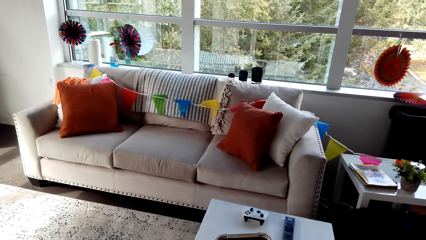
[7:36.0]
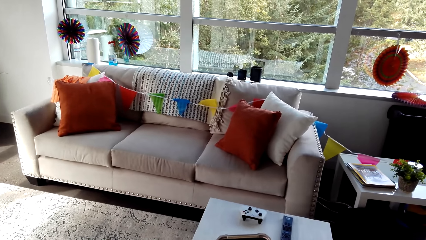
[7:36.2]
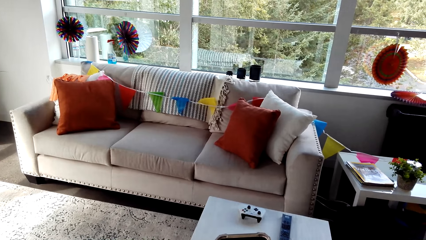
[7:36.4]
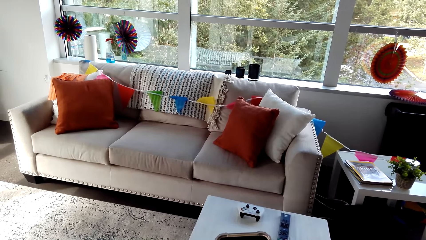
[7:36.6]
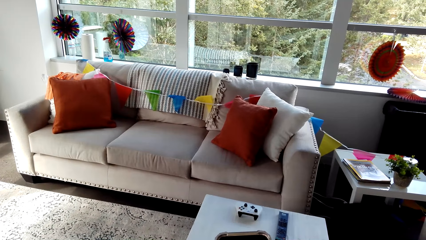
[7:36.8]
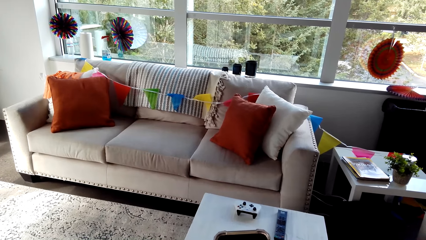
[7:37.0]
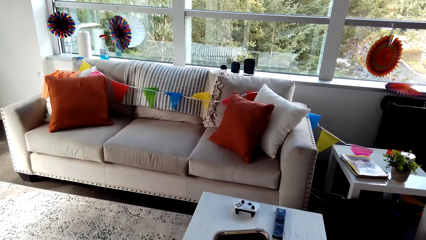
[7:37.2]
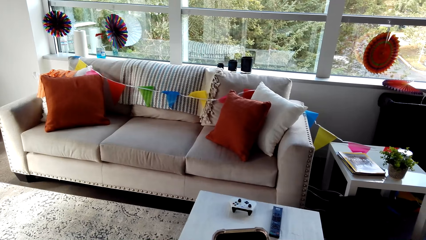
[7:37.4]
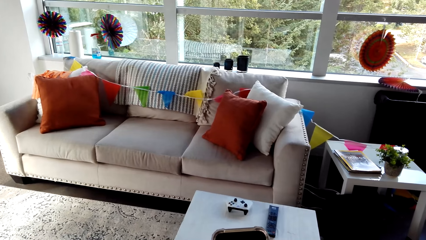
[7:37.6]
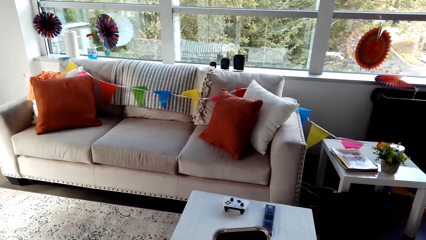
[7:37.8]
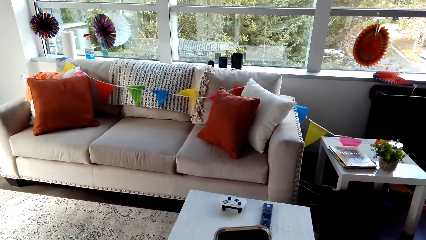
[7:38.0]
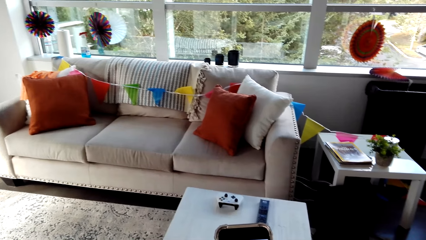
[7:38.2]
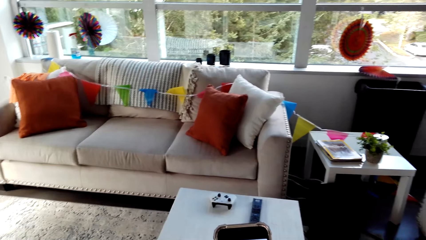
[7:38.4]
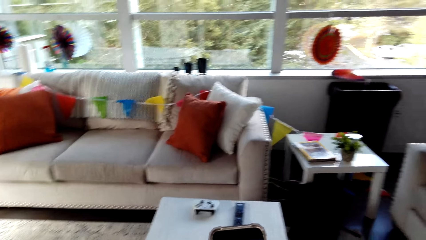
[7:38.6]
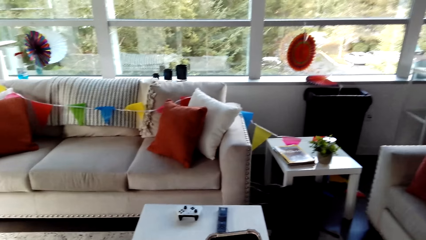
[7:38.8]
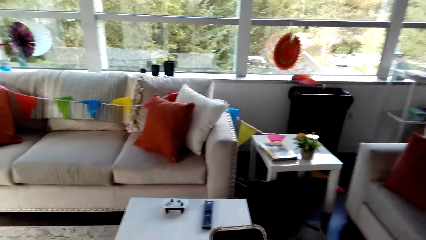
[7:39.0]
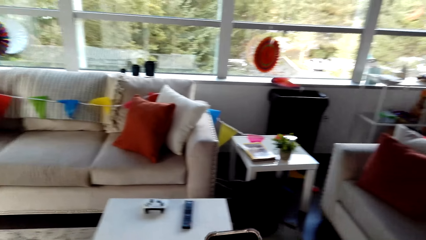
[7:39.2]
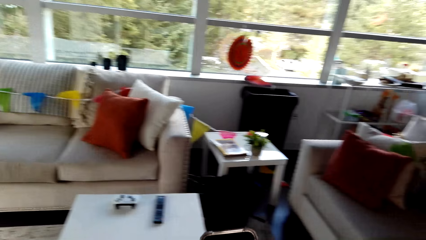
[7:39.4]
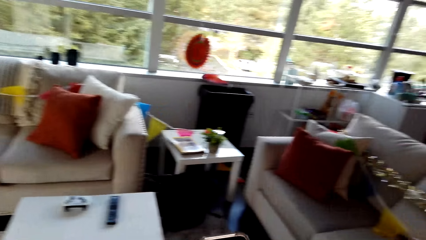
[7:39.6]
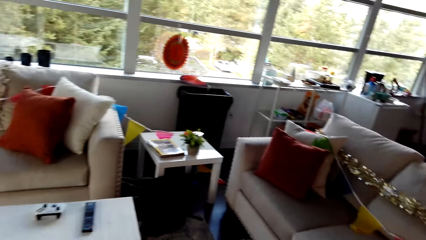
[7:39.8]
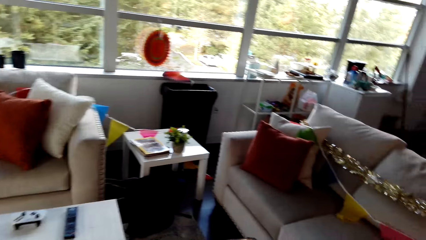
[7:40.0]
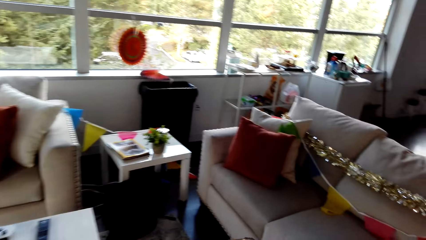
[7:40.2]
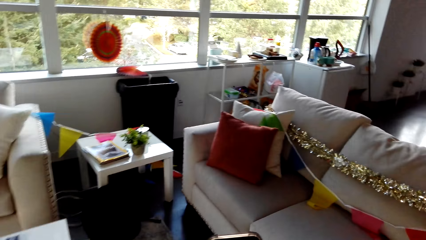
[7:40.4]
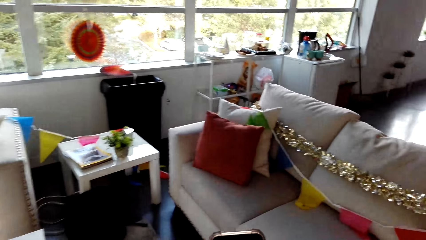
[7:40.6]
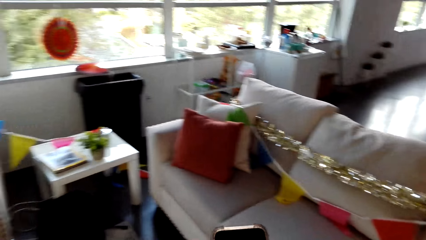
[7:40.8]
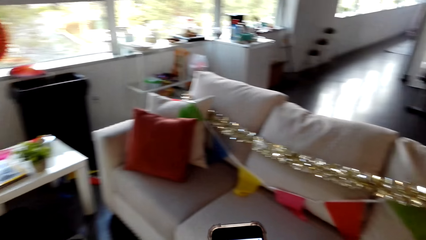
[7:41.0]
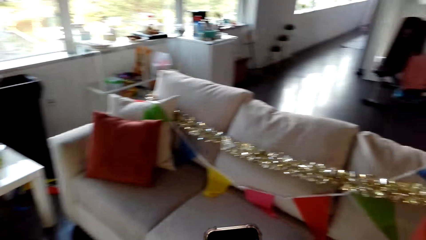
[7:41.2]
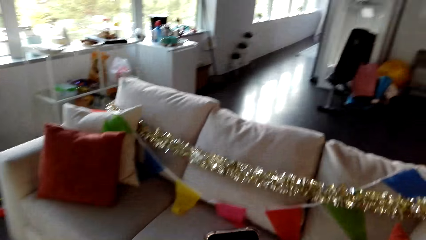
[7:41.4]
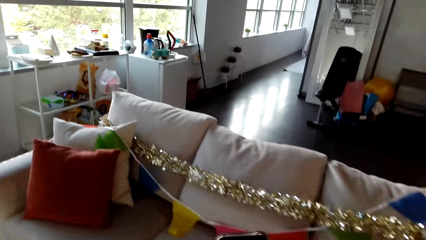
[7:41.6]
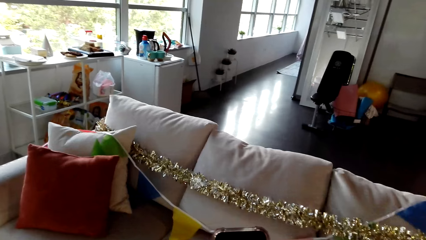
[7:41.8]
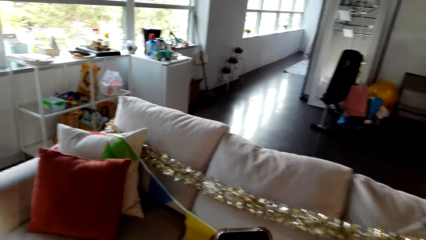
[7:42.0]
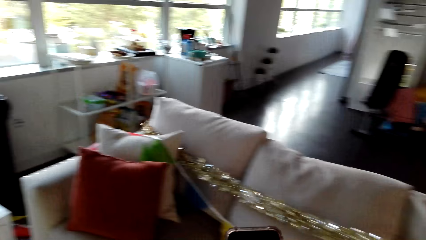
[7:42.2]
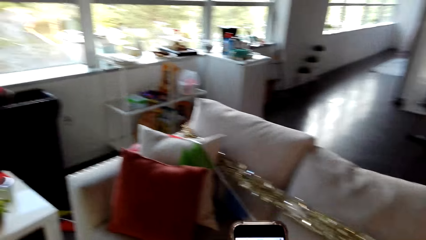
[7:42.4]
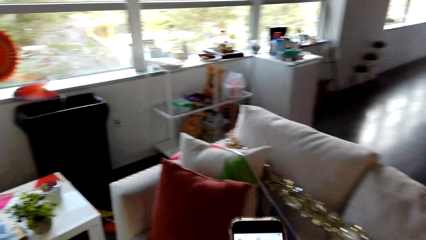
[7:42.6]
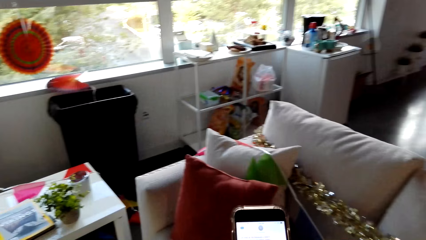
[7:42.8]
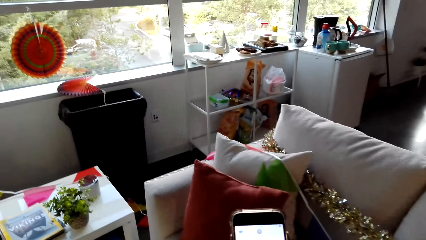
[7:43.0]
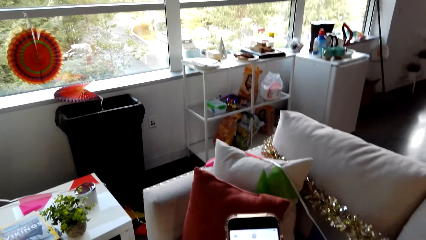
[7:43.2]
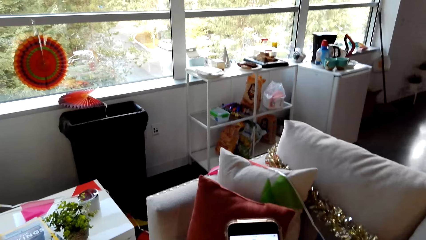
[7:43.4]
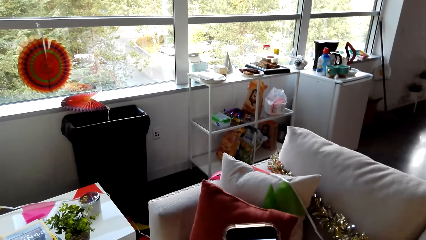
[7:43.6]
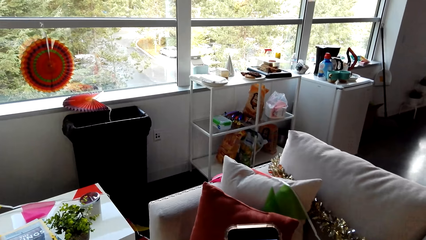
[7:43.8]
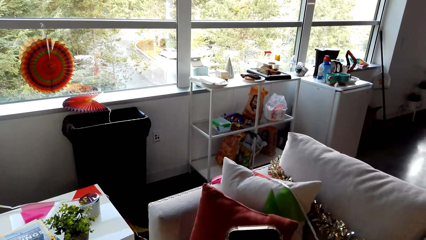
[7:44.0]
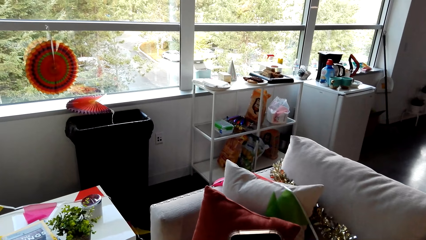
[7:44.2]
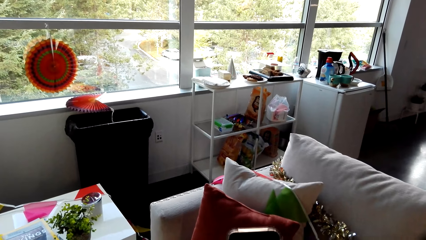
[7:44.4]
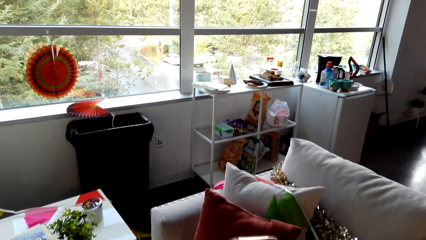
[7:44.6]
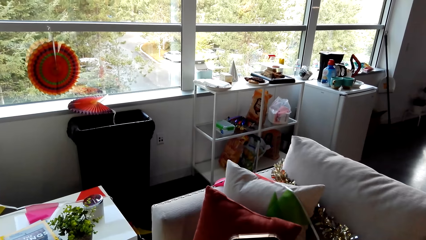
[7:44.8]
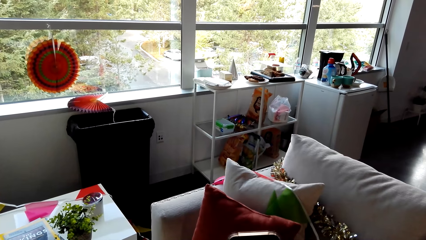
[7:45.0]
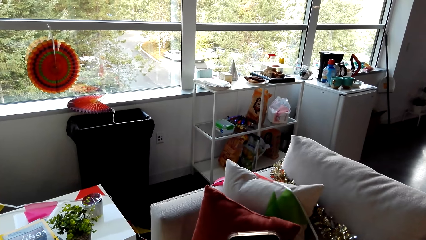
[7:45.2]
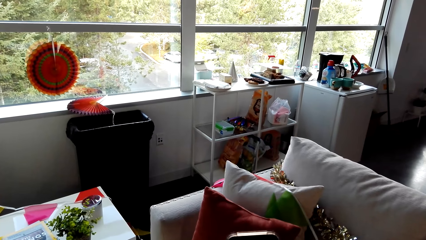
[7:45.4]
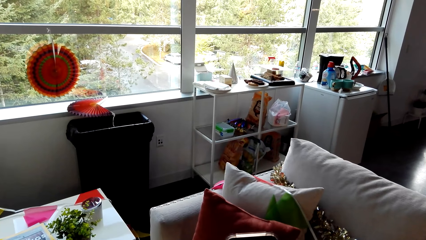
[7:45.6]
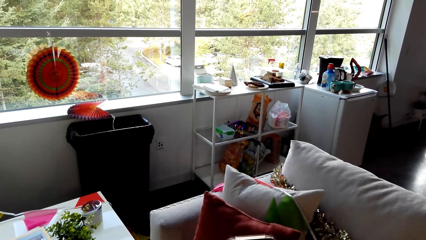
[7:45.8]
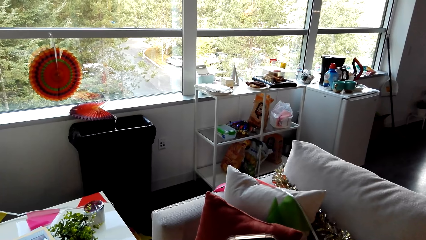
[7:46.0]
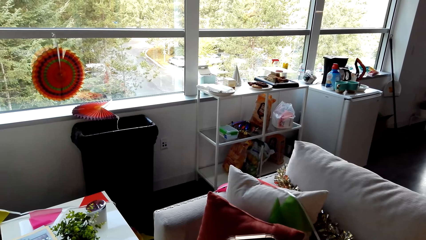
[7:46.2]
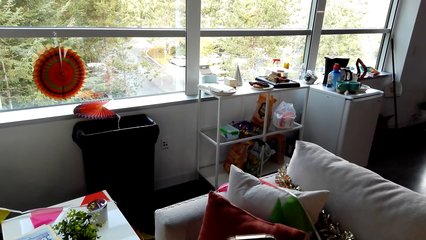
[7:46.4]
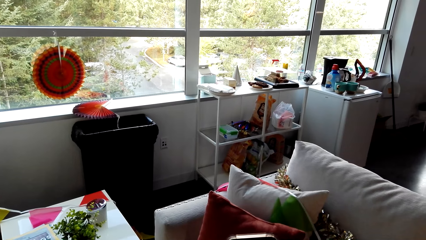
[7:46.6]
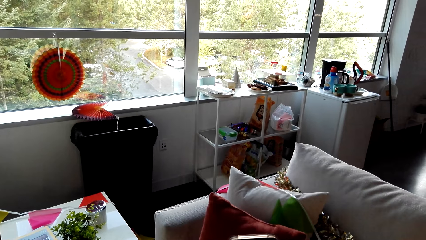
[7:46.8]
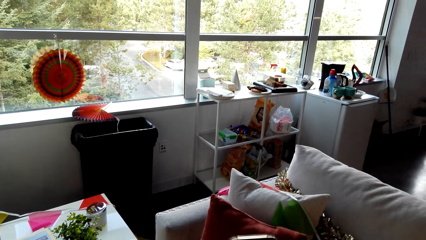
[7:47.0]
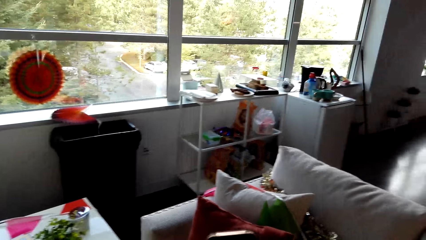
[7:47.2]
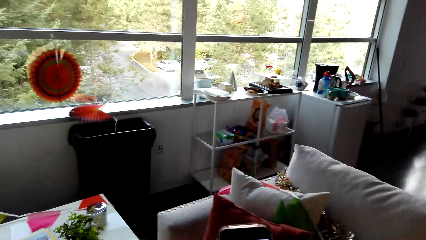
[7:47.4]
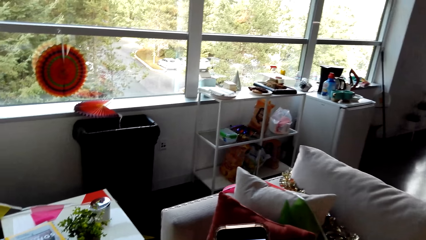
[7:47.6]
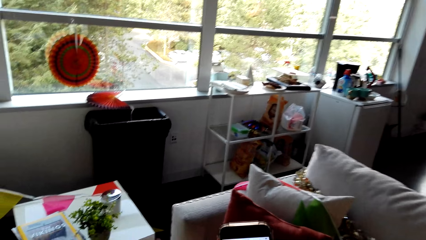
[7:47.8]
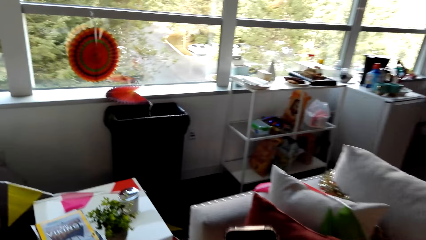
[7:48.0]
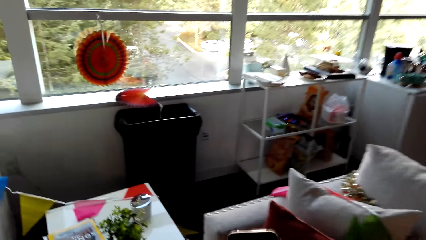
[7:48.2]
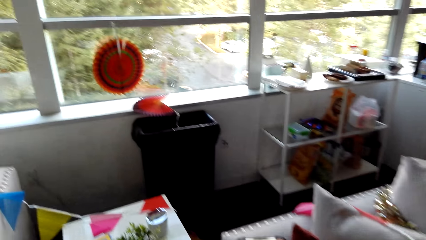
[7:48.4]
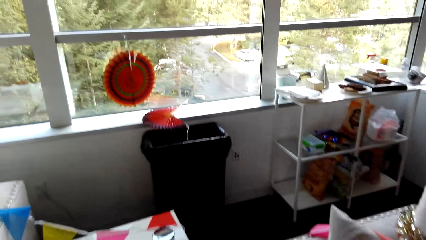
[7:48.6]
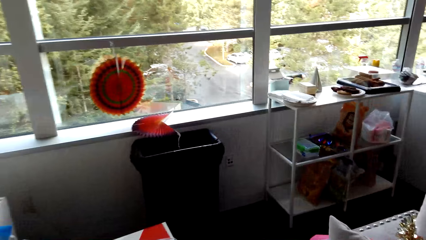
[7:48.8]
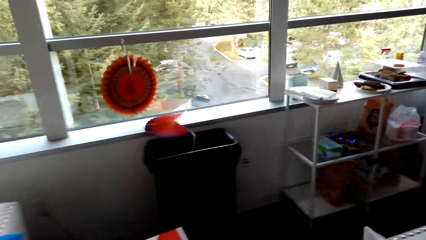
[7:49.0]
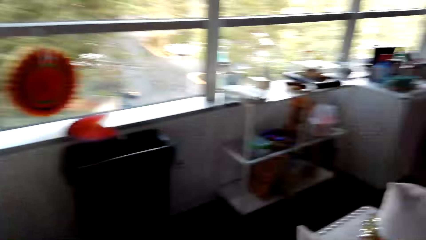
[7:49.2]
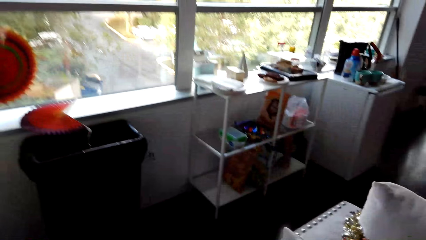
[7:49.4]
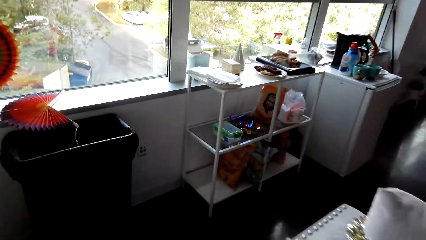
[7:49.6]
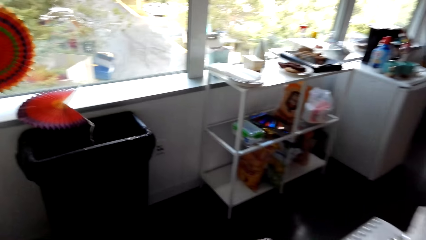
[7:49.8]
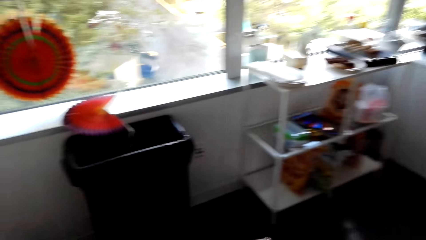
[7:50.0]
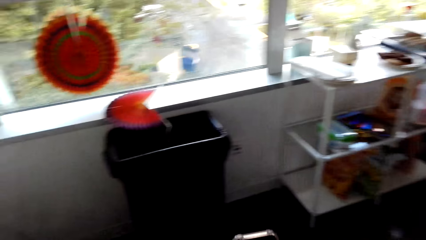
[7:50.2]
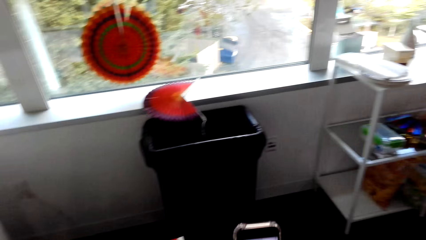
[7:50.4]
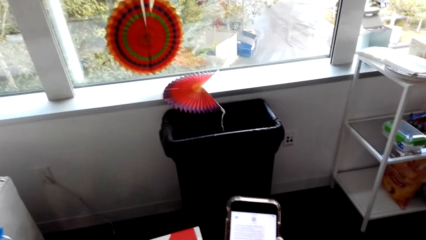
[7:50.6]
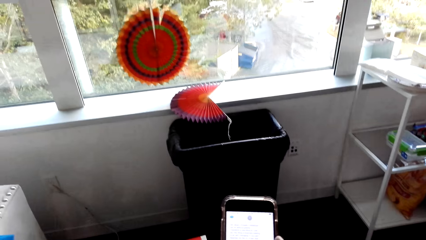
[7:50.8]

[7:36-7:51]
The camera wearer walks in a room. They look at a mobile phone. They type on a phone. They walk in the room.
